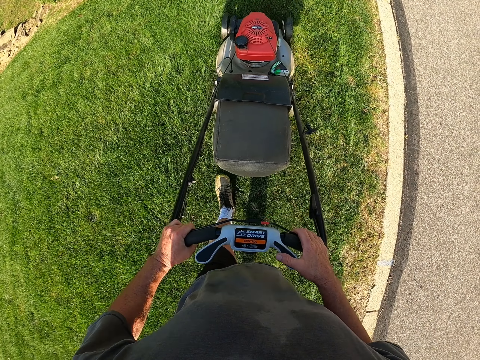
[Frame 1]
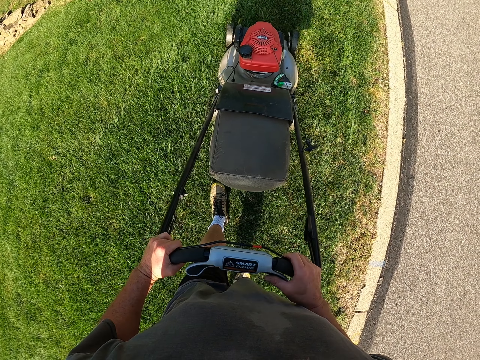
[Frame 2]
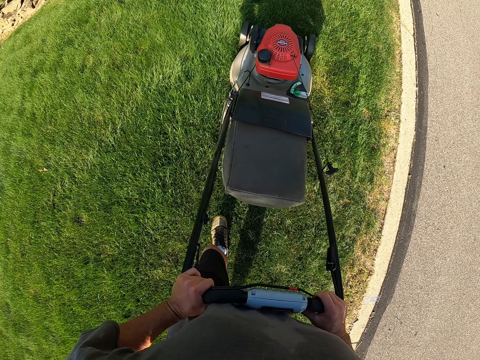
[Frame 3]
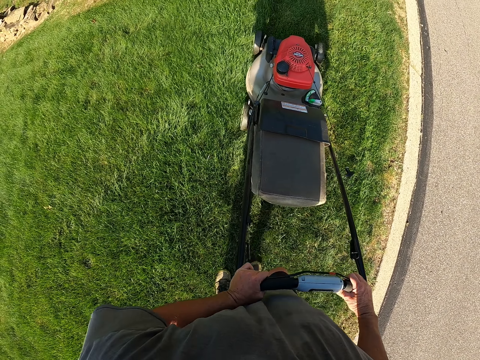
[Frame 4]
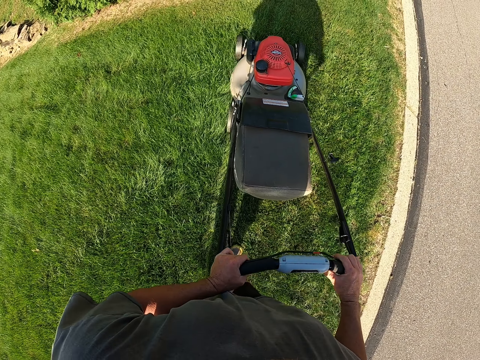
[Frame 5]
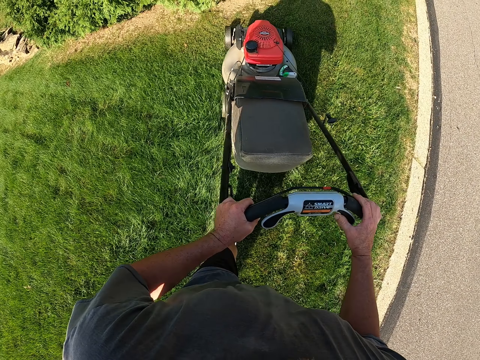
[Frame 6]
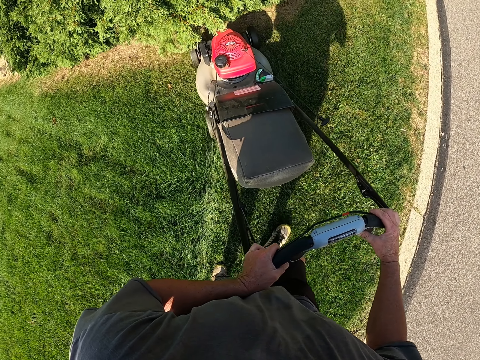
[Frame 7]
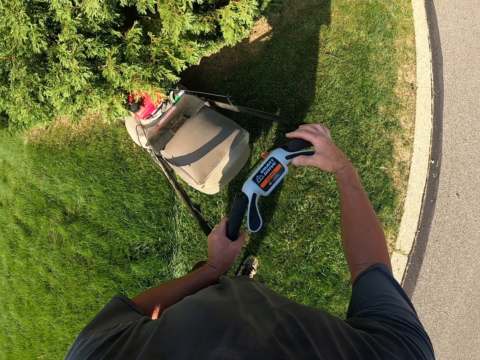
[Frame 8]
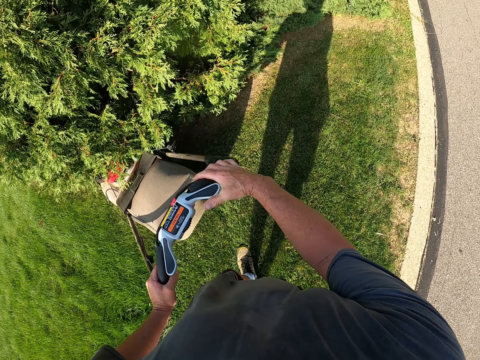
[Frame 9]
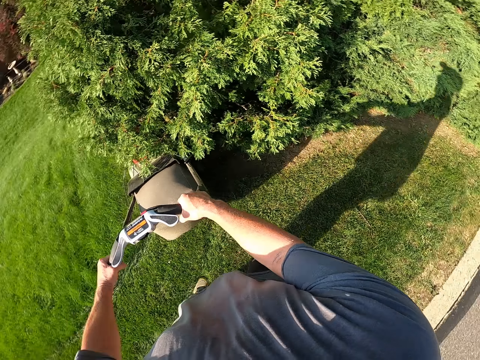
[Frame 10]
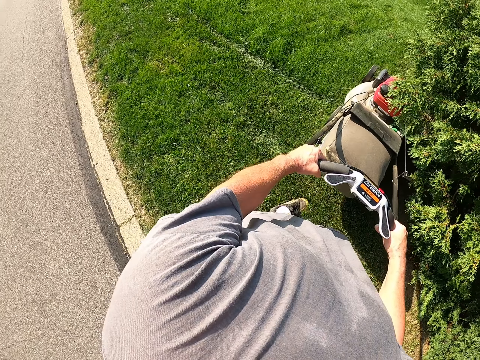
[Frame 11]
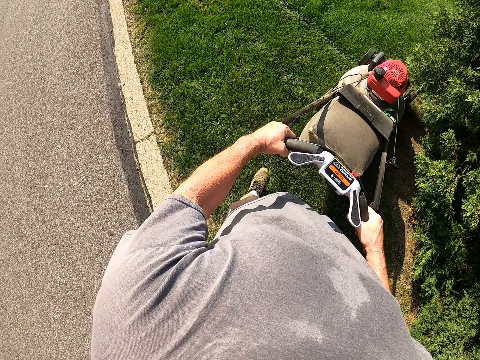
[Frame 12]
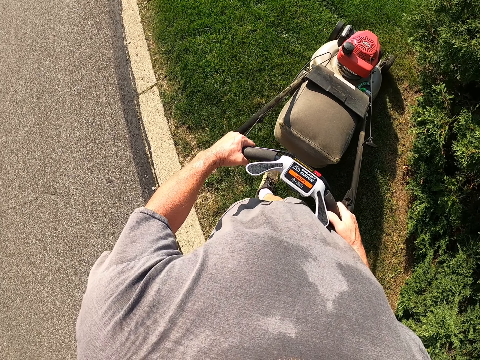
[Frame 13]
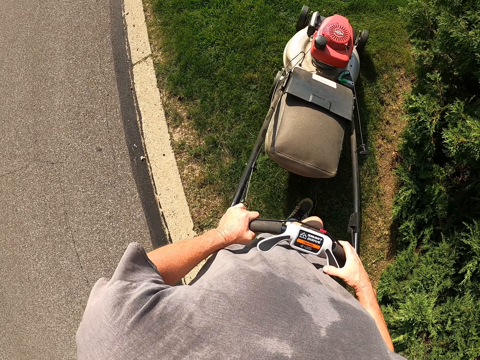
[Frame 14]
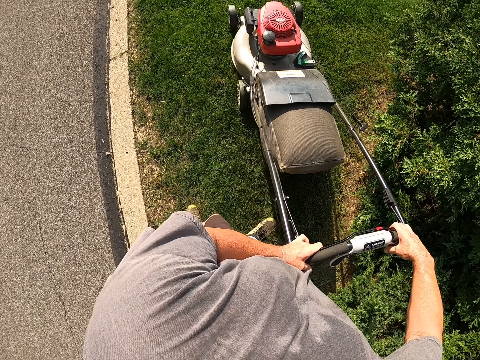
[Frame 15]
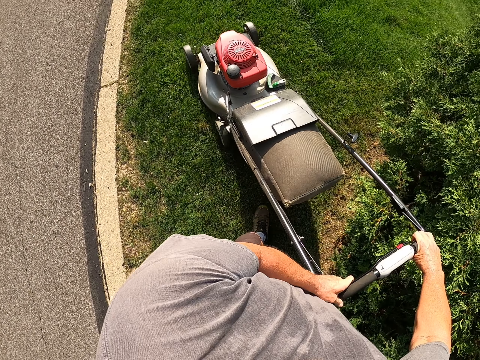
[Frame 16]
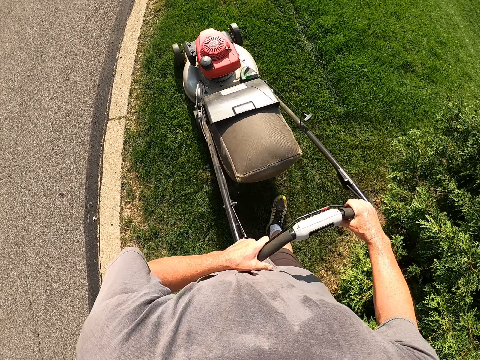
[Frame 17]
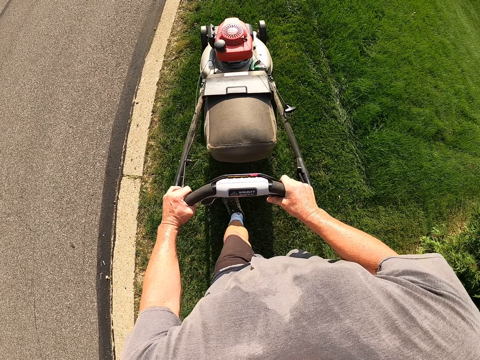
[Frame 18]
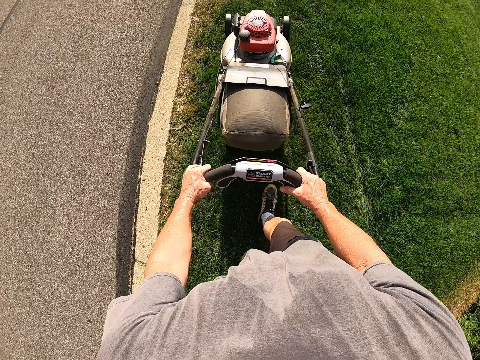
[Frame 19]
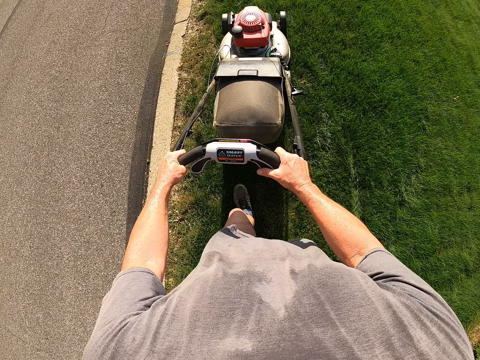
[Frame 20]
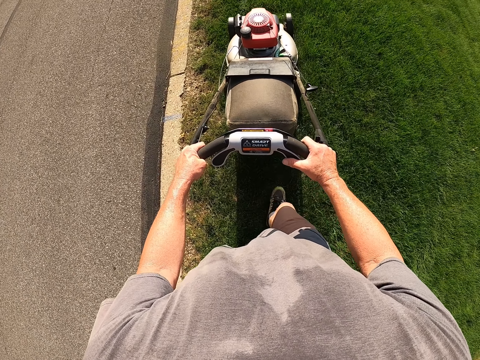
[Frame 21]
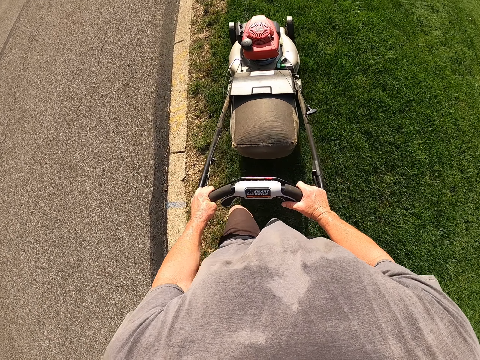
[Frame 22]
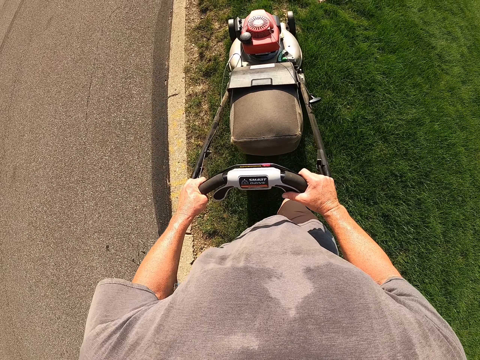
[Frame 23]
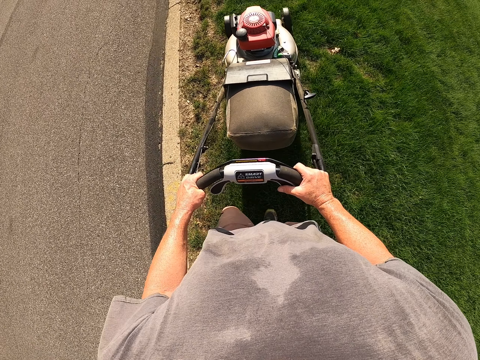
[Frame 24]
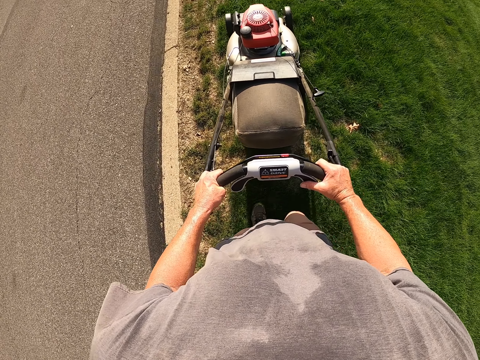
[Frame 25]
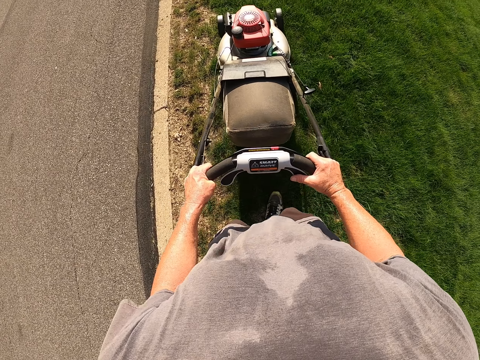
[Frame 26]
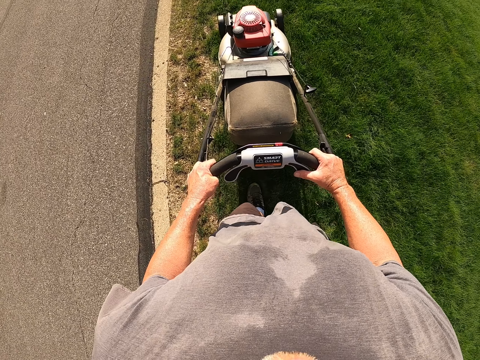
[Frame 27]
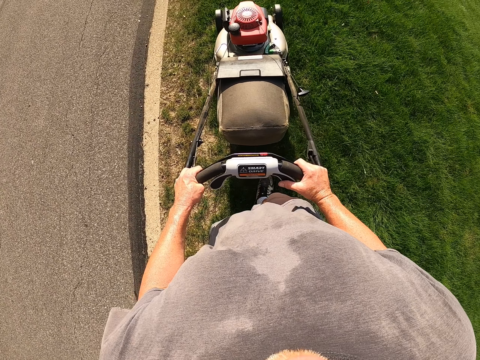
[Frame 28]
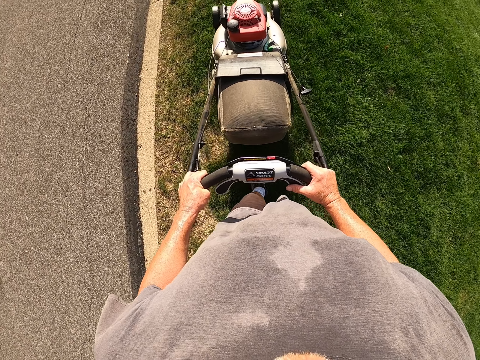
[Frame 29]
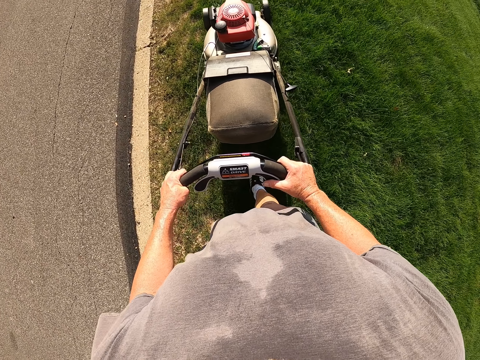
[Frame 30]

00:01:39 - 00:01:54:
The camera wearer cuts the grass with the lawnmower. They cut the grass with the lawnmower again.

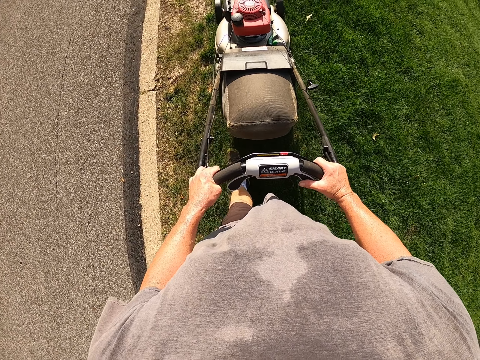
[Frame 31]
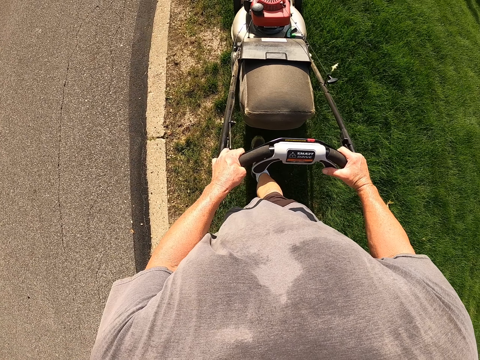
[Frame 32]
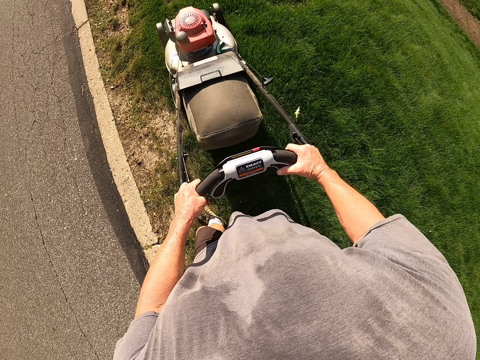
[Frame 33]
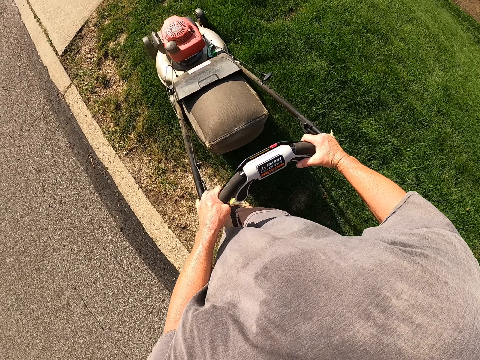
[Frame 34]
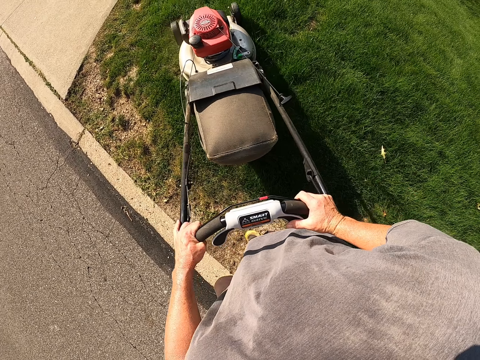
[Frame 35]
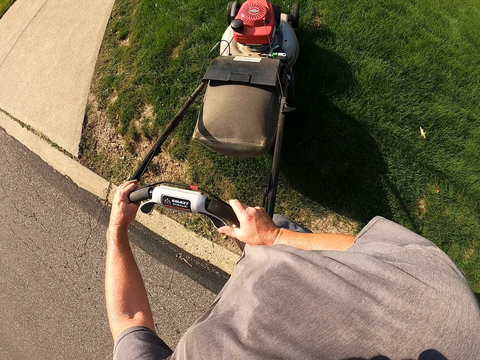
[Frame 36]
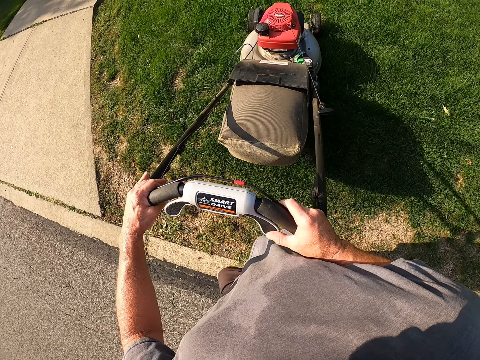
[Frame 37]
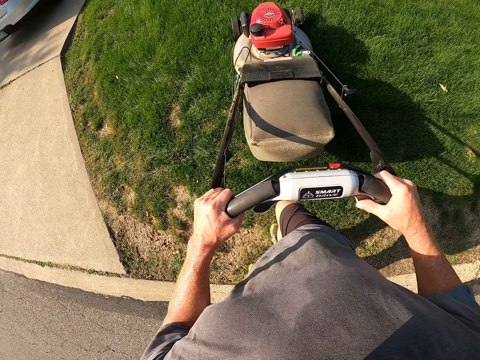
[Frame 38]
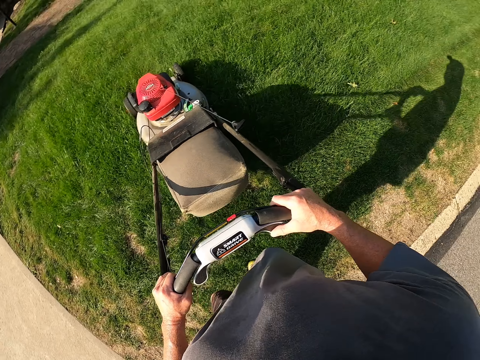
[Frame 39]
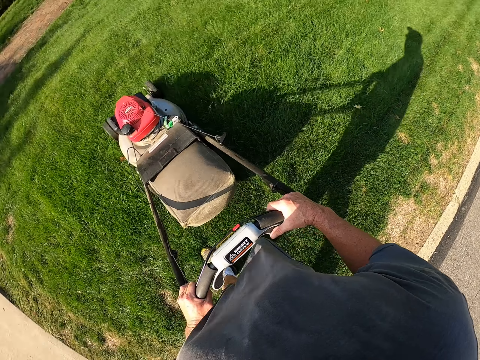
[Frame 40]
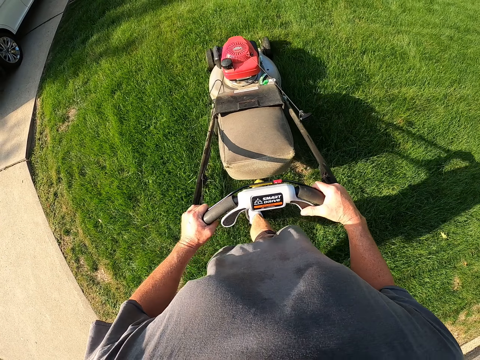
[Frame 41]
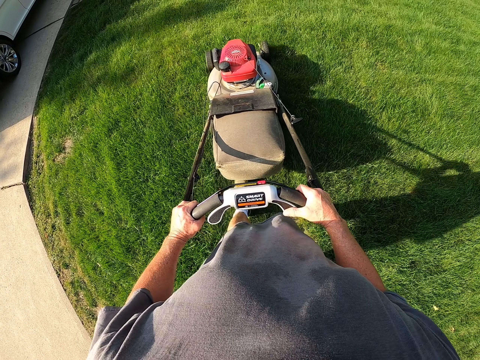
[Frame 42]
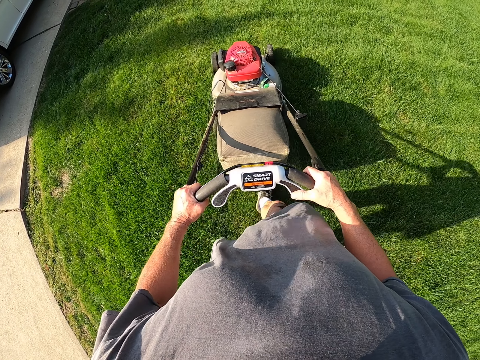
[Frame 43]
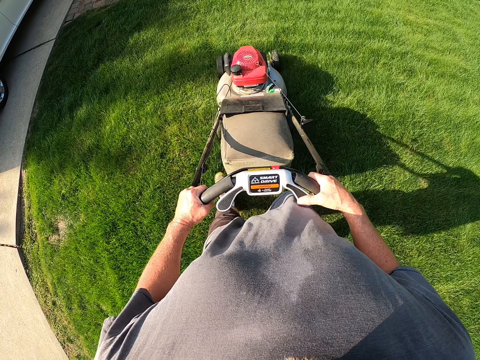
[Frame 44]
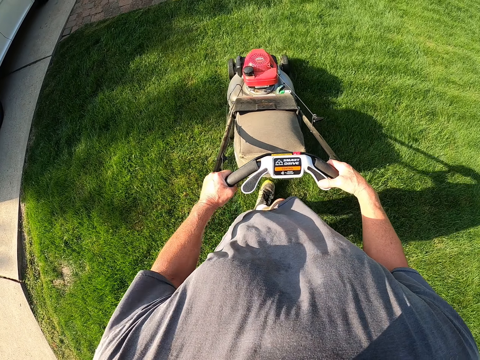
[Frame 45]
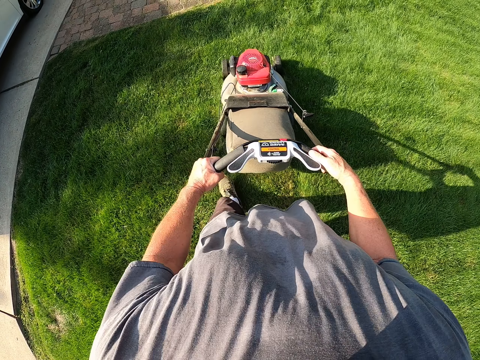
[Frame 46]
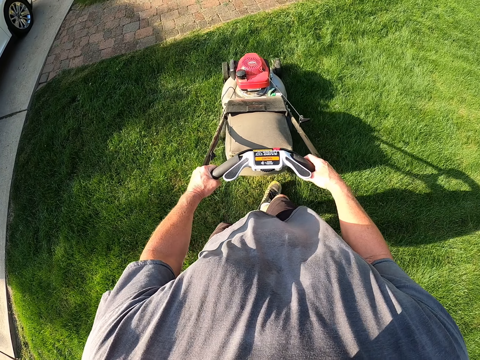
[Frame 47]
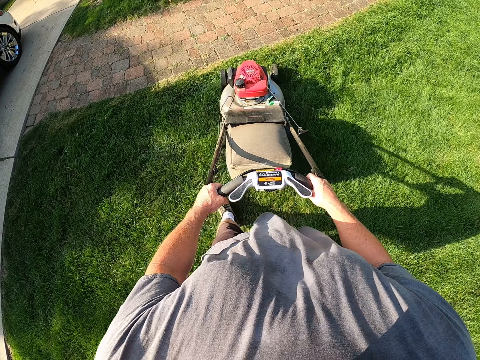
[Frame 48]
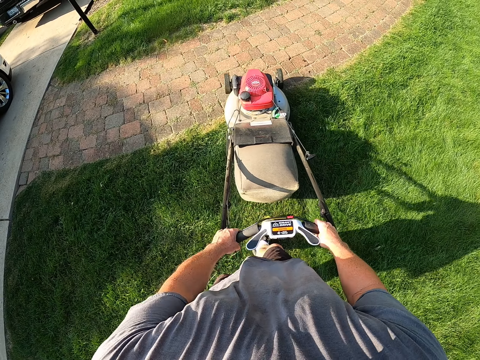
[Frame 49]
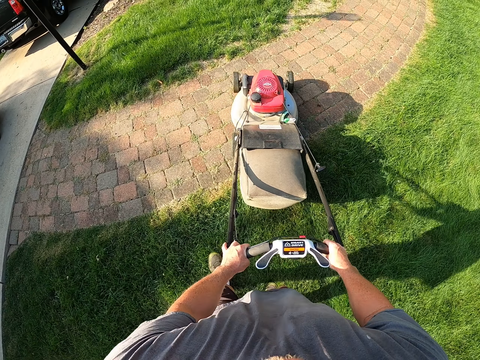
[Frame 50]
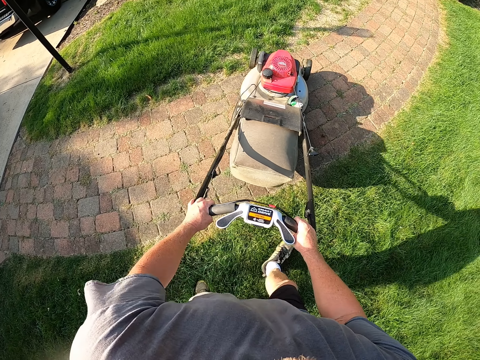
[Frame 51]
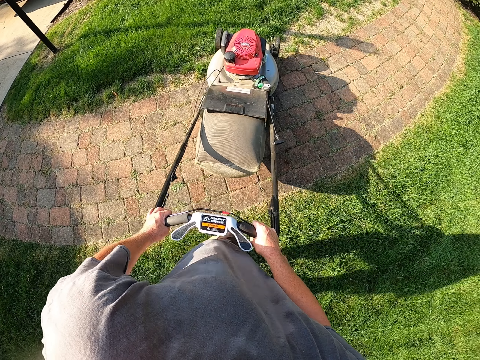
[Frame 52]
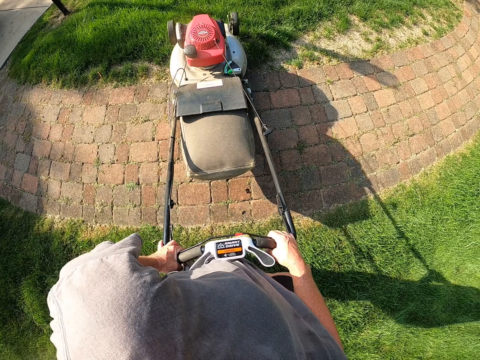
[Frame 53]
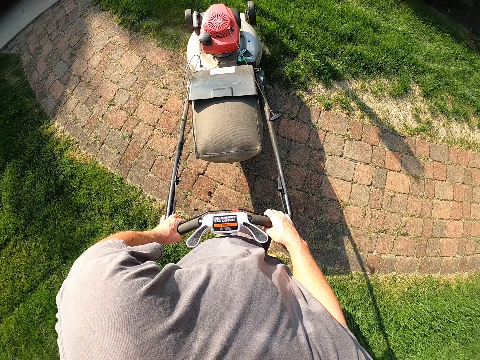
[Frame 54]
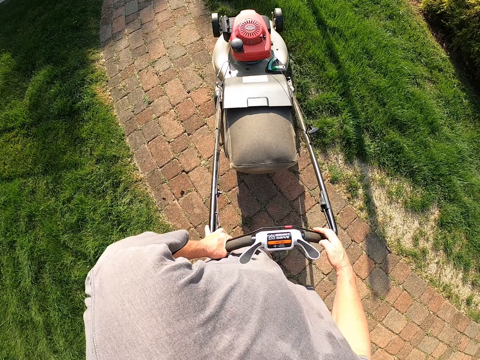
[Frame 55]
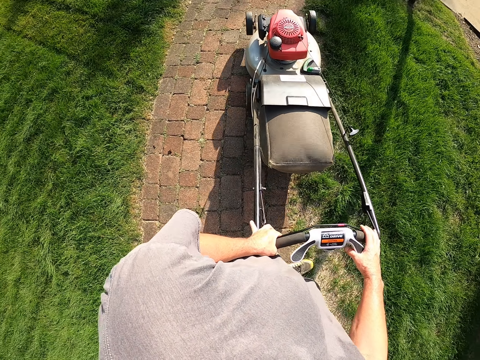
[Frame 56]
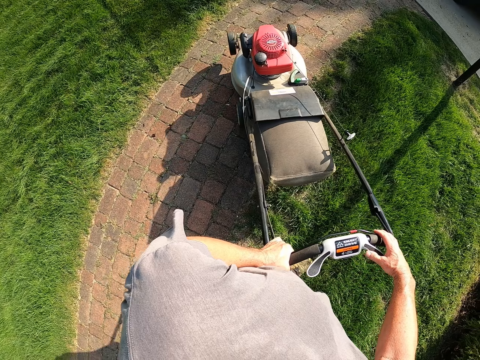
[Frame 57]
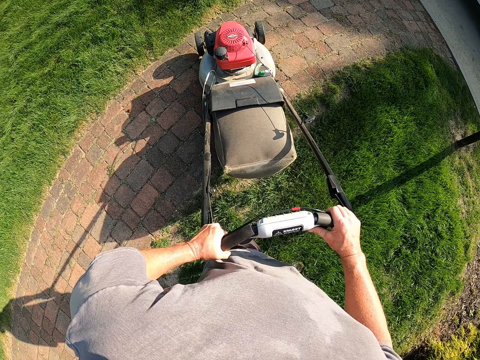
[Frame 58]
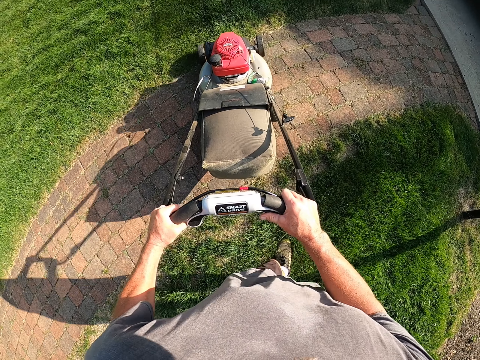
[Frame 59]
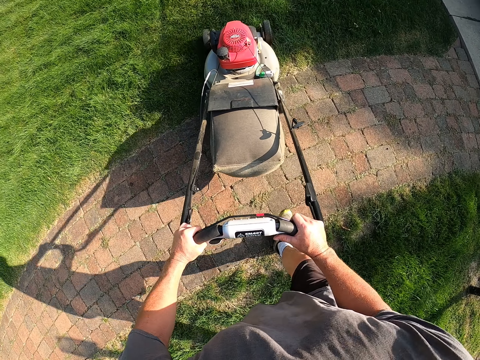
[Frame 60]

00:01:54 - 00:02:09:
The camera wearer turns the lawnmower around. They cut the grass with the lawnmower. They turn the lawnmower around.
